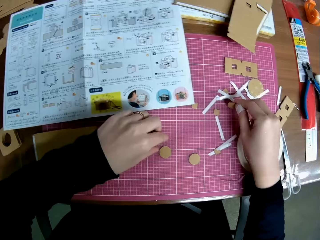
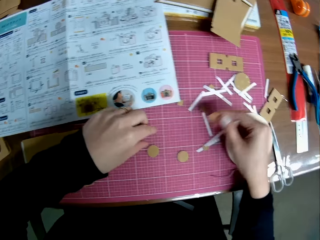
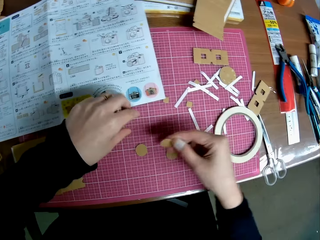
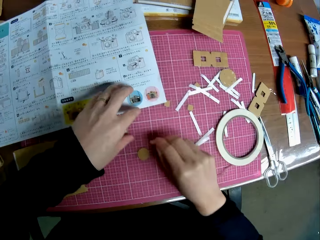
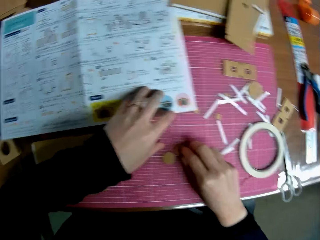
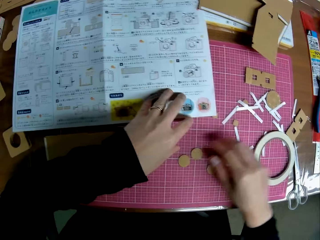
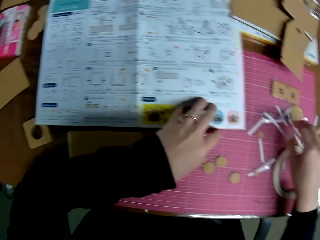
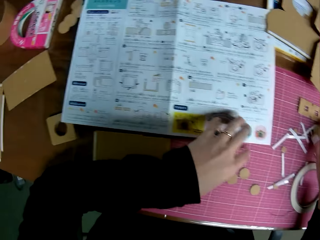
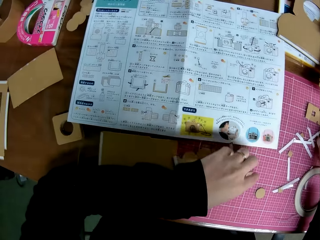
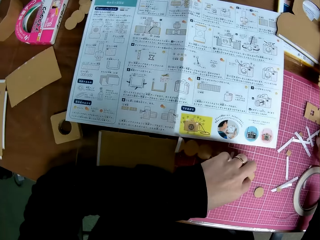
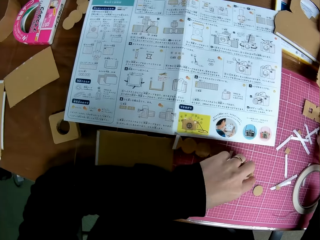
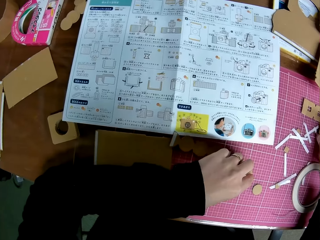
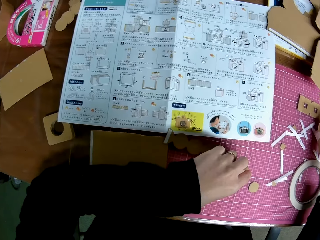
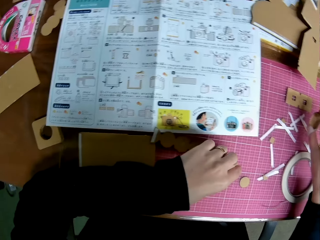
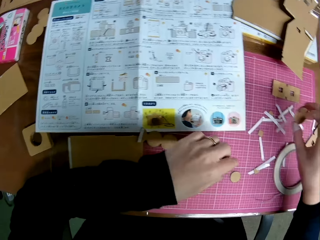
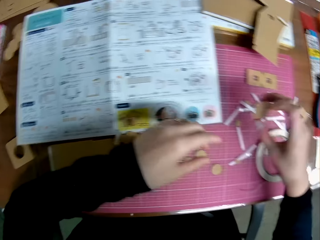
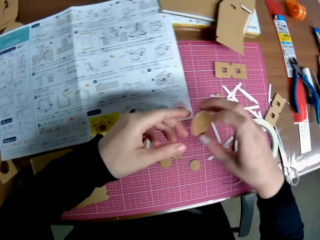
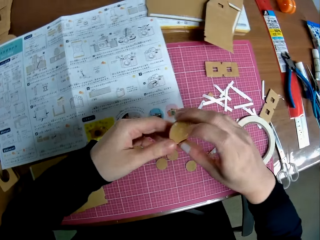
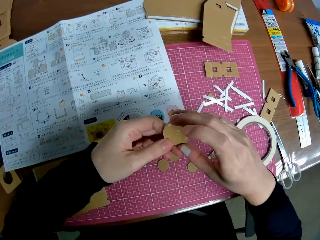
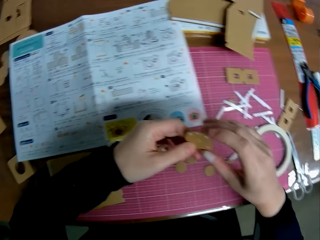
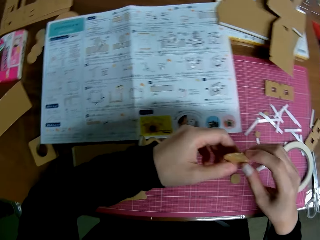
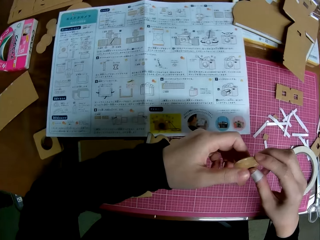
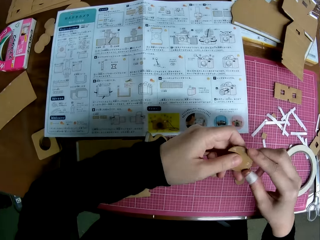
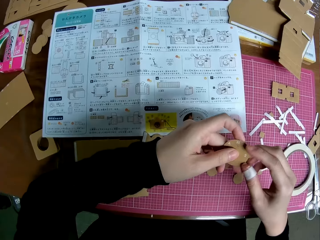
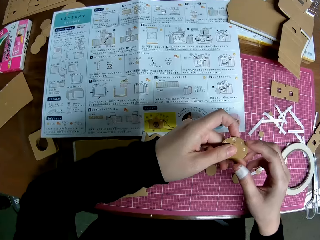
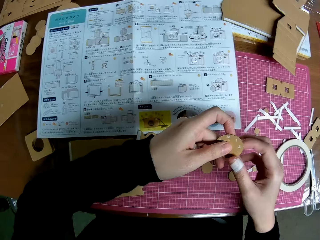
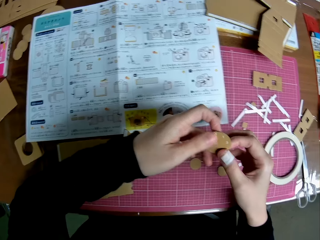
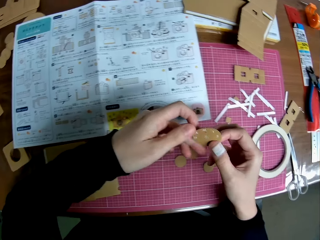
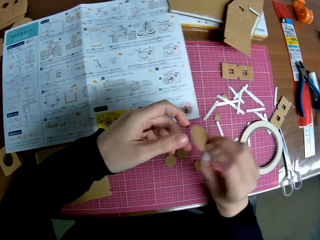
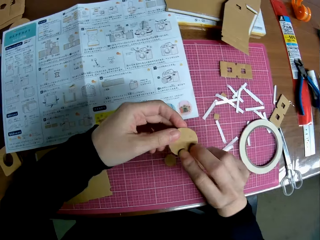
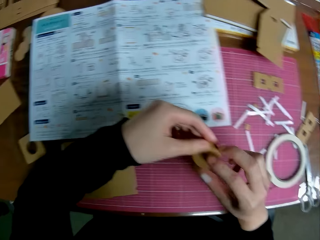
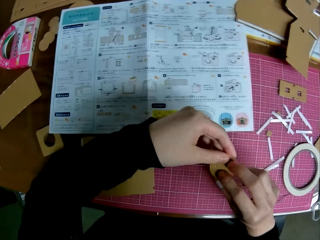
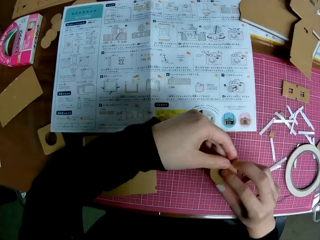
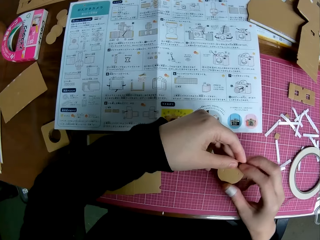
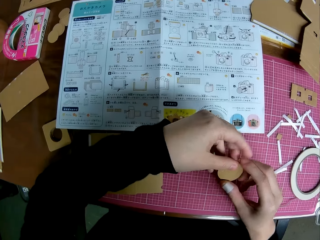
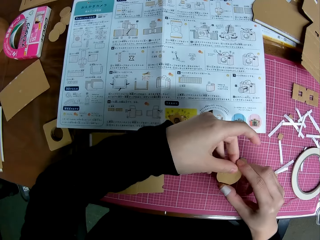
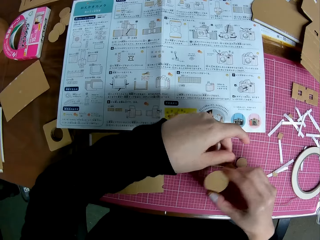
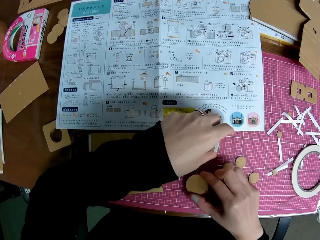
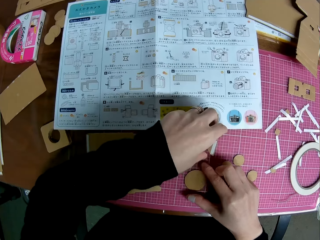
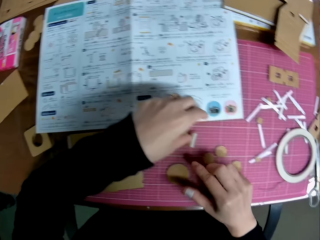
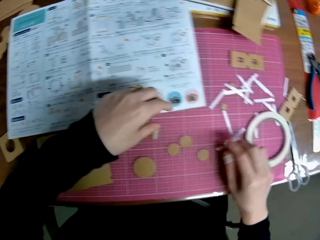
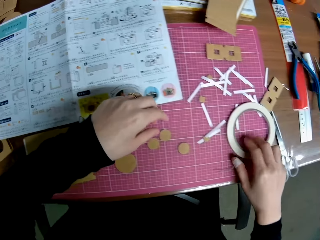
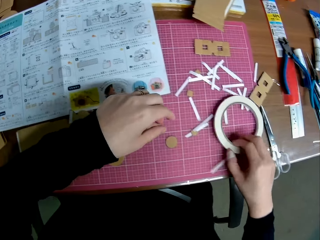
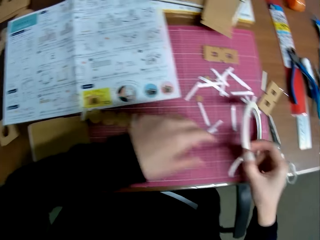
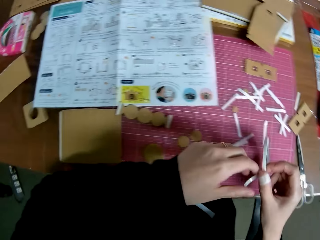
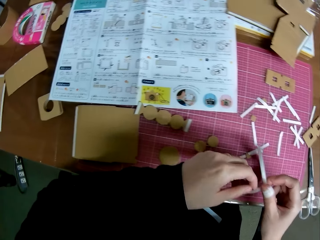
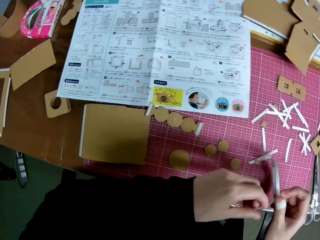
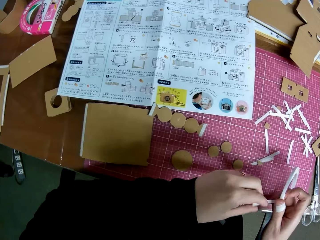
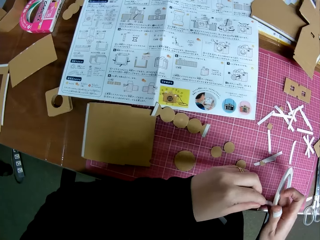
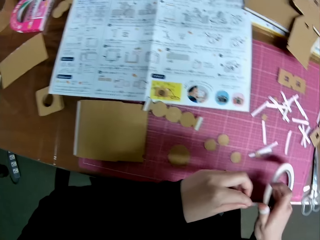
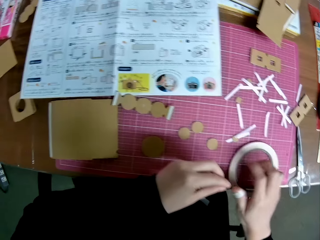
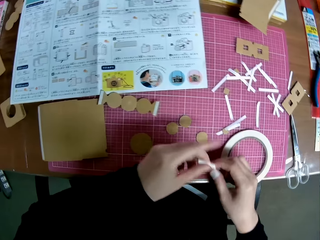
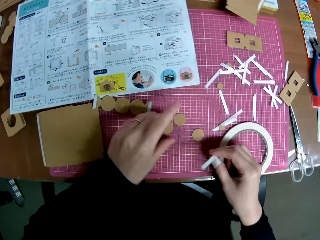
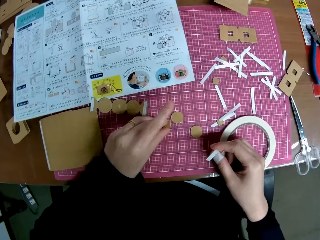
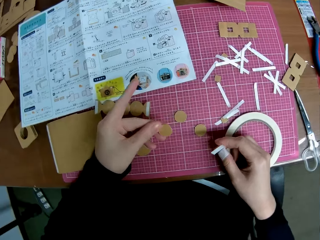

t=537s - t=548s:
The camera wearer picks another paper. She drops the circular piece on the cutting mat again. She looks at the blueprint on the table. She picks the circular piece from the table. She looks at the blueprint again. She flips the circular piece in her hands. She drops the circular piece on the cutting mat. She picks the double sided tape roll from the cutting mat. She picks the circular piece from the cutting mat again.

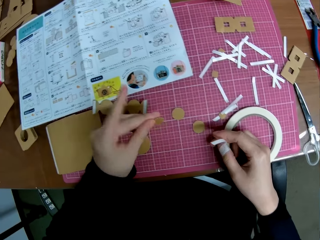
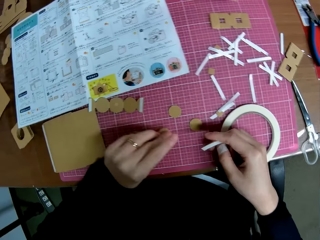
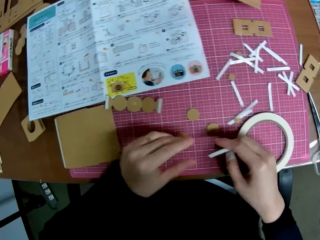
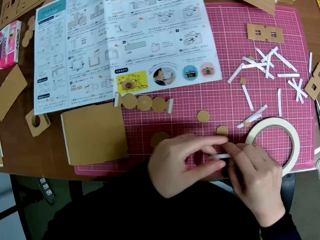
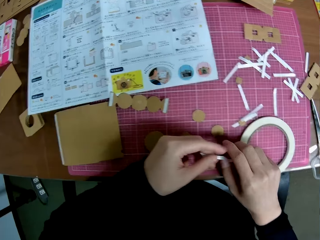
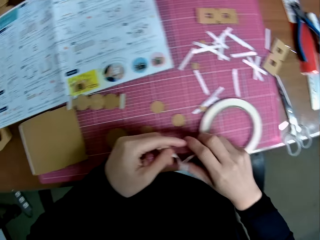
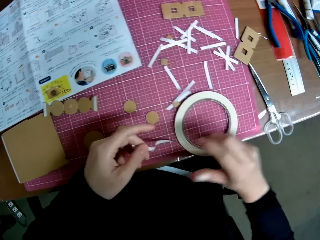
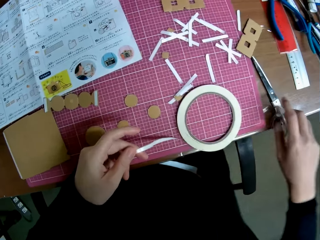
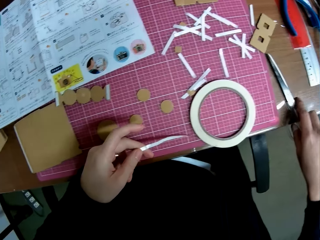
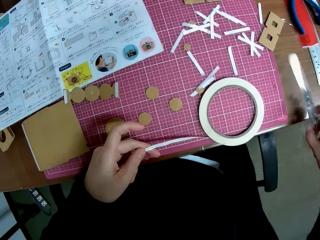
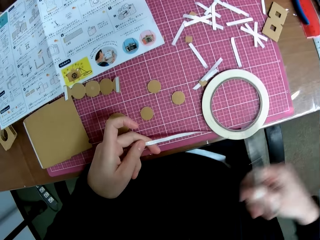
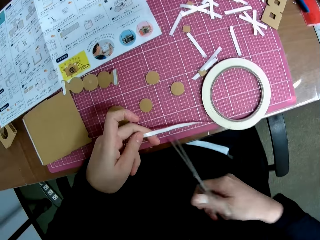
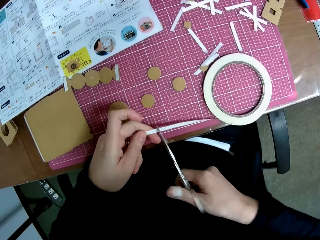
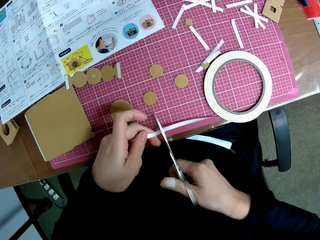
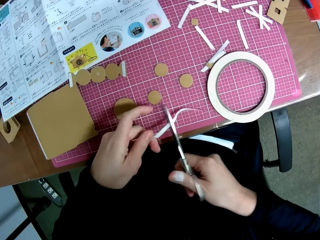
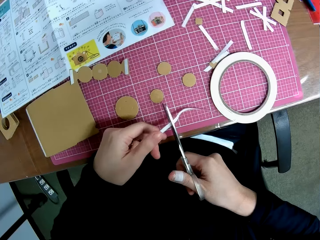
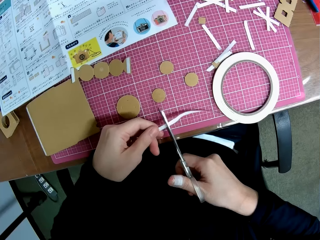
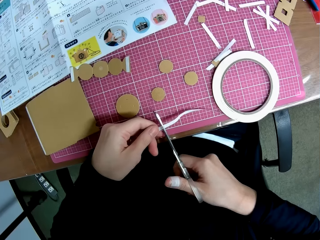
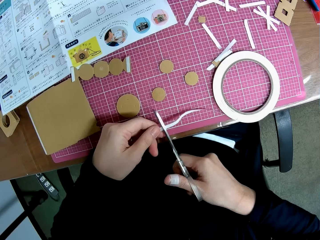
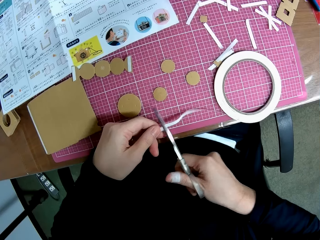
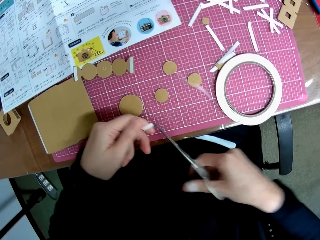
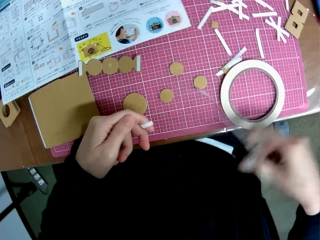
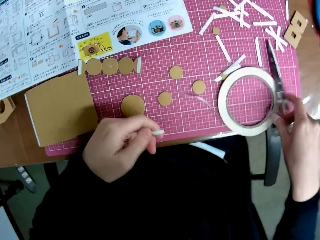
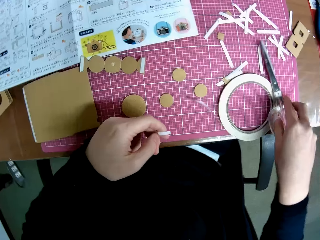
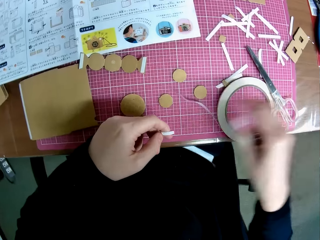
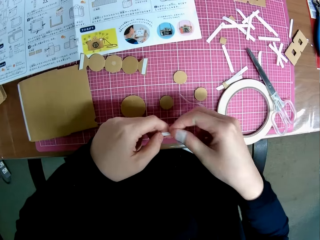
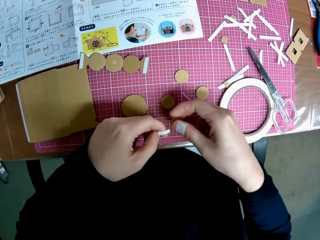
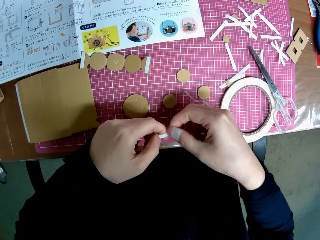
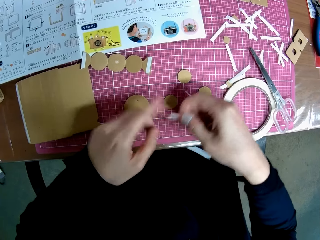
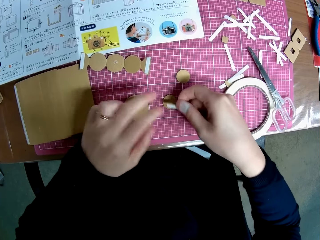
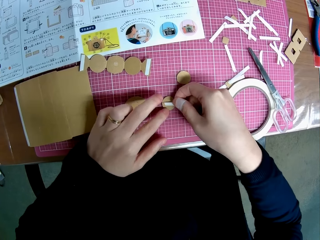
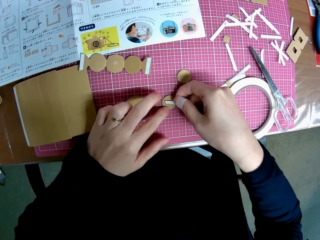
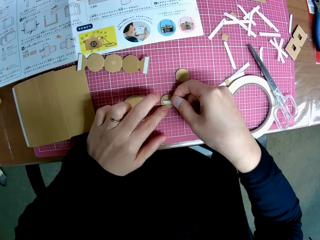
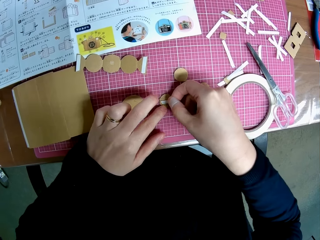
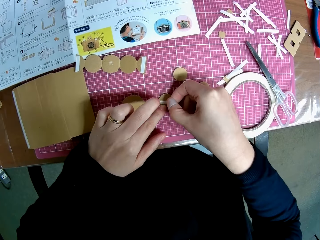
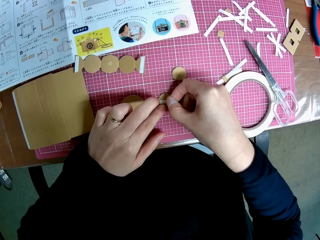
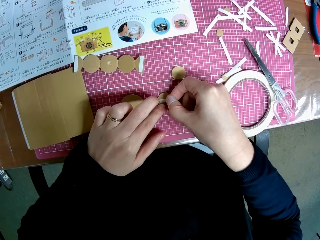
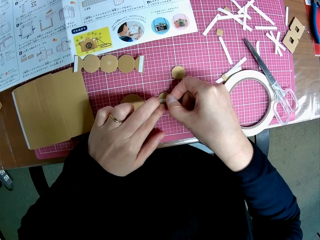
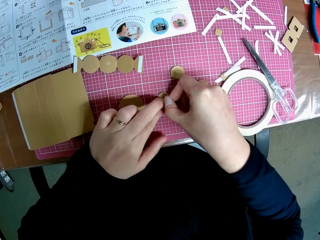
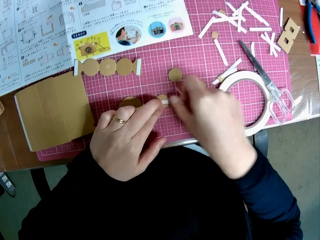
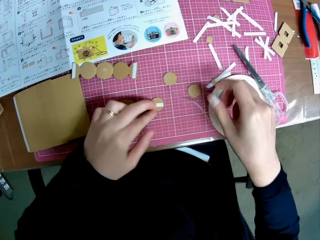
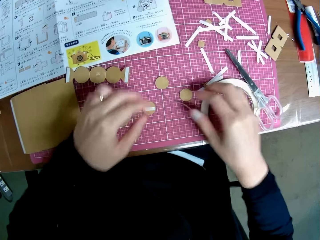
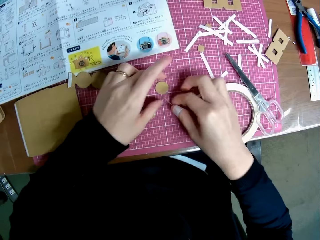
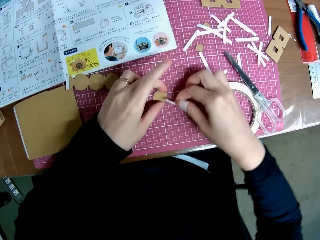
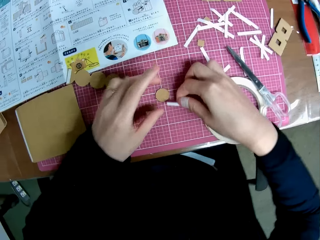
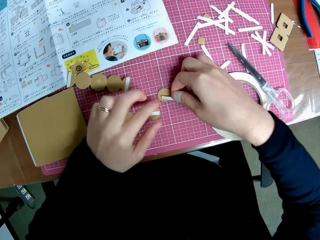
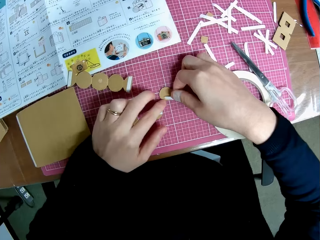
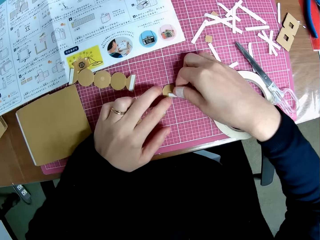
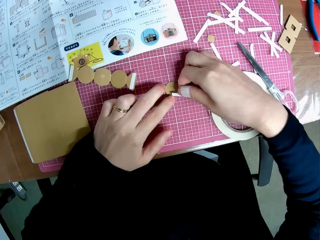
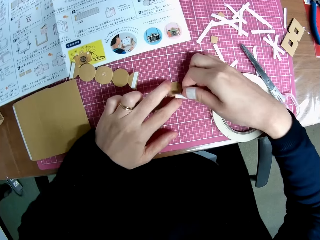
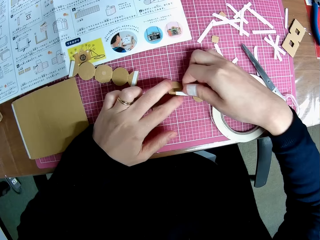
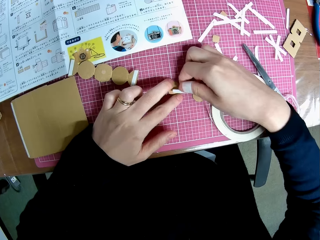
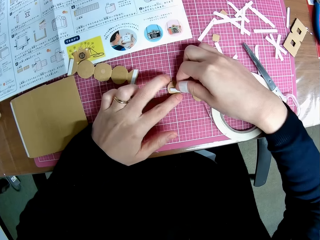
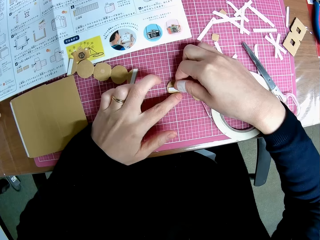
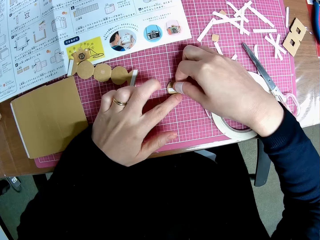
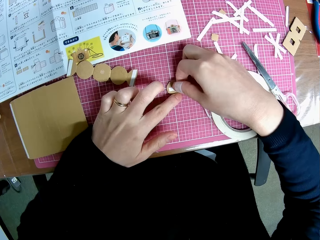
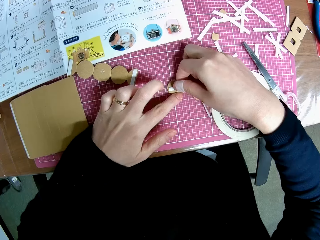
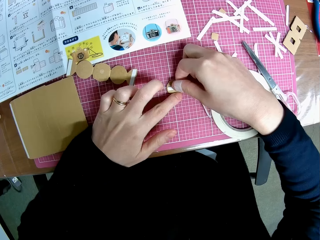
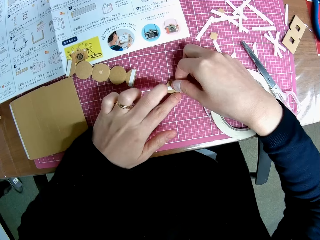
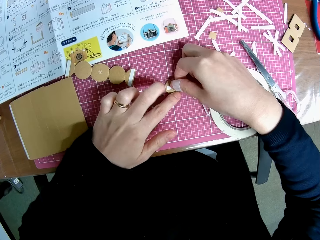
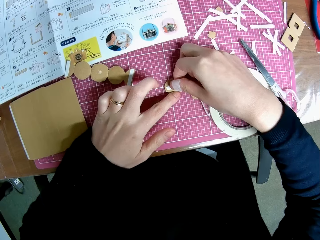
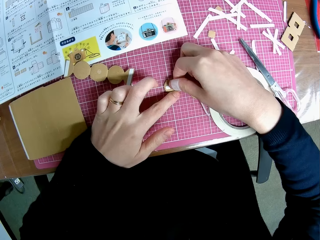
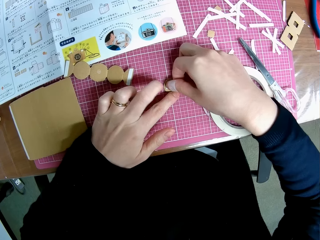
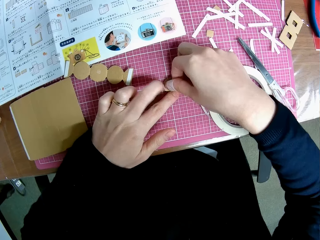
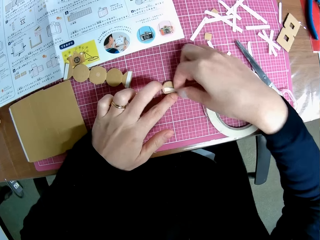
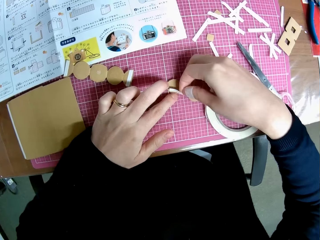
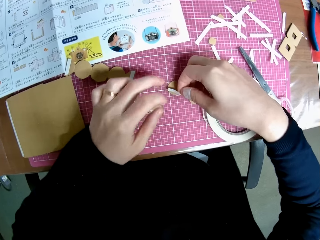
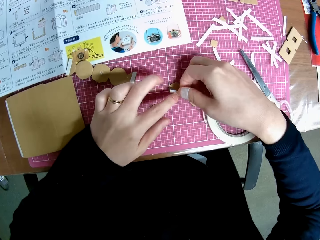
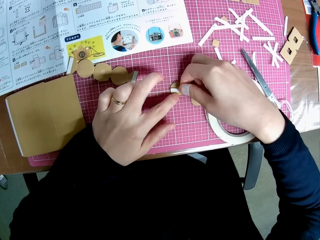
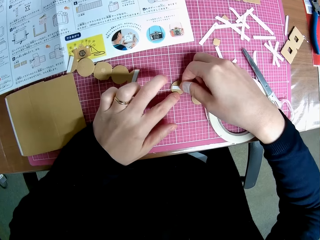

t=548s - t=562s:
The camera wearer drops the circular piece on the cutting mat again. She picks the paper and returns the paper on the table. She holds the double sided tape roll with her left hand. She picks the scissors from the table again. She cuts the double sided tape with the scissors. She drops the scissors on the cutting mat. She puts the double sided tape on the circular piece. She holds the sellotape. She sticks the sellotape on the cardboard craft.
